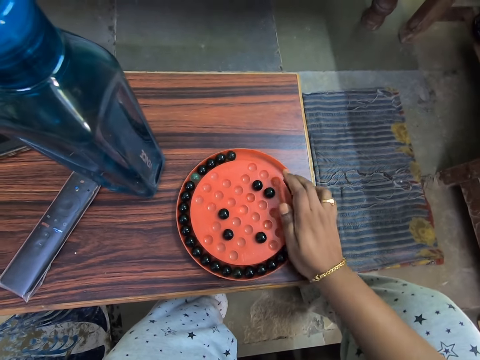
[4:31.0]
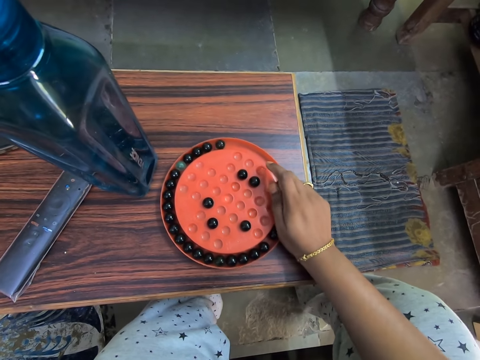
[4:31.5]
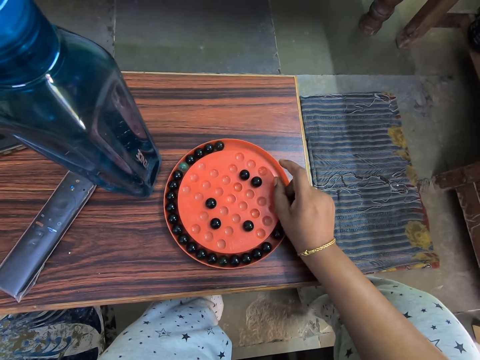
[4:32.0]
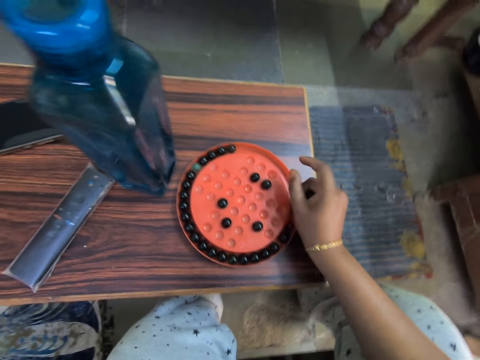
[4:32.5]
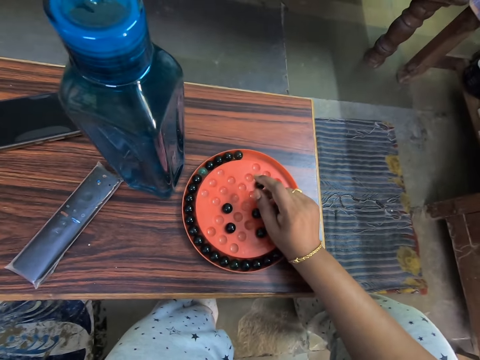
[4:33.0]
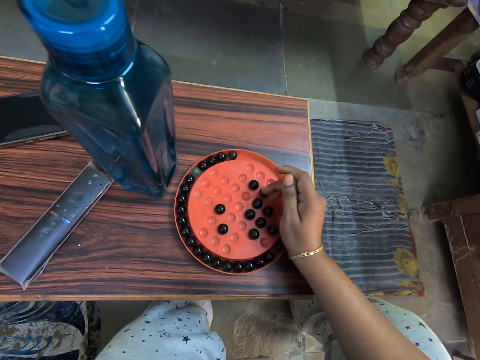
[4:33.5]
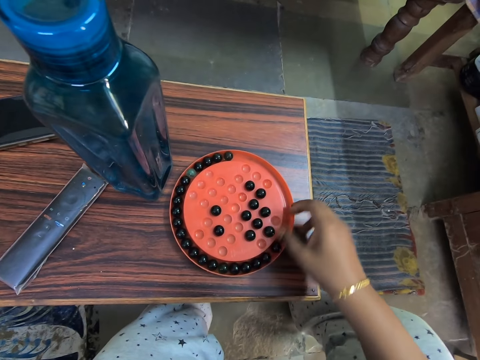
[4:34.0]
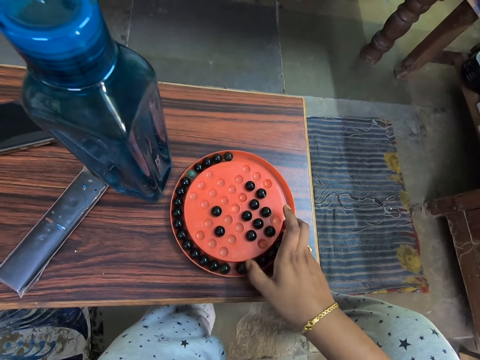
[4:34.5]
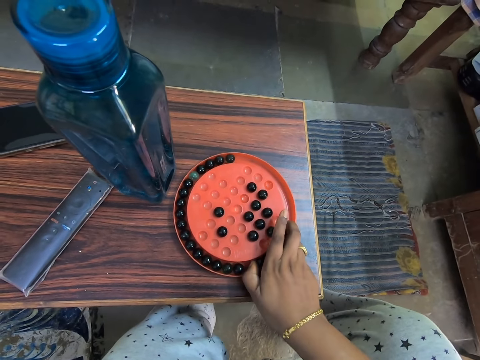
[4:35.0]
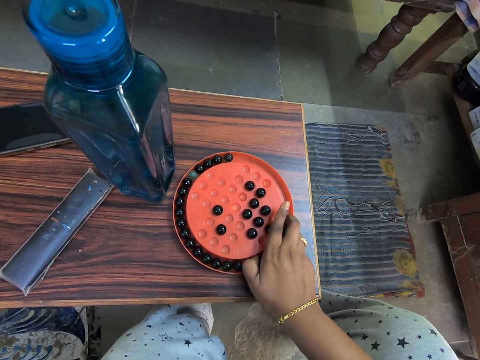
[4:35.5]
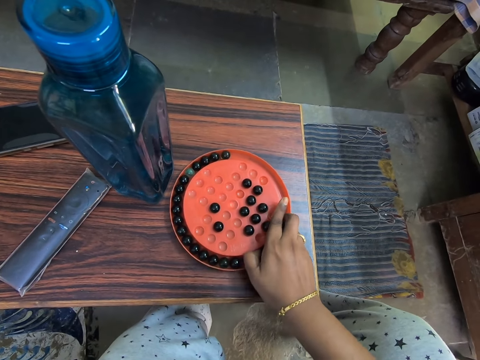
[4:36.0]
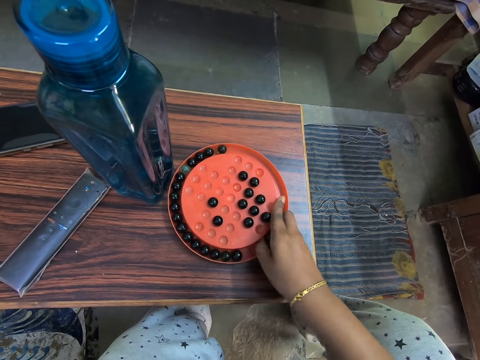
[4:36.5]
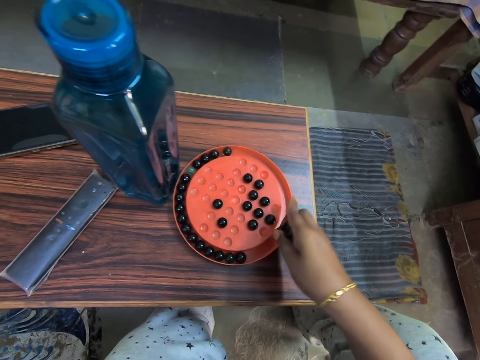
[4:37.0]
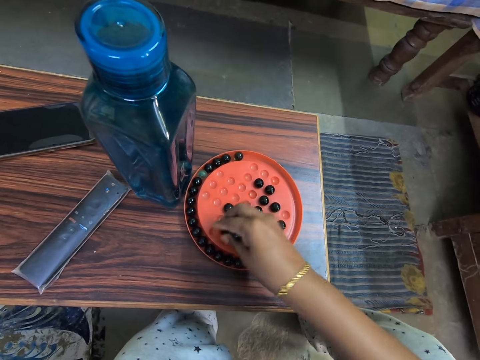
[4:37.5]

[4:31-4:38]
The camera wearer puts a marble on a plate. They pick the marble. They arrange the marbles on the solitaire. They pick the marble.

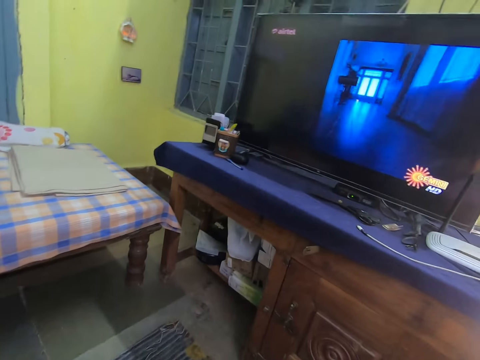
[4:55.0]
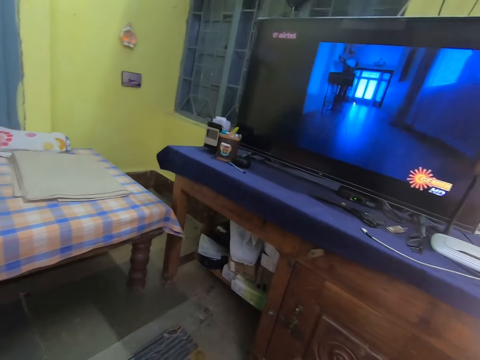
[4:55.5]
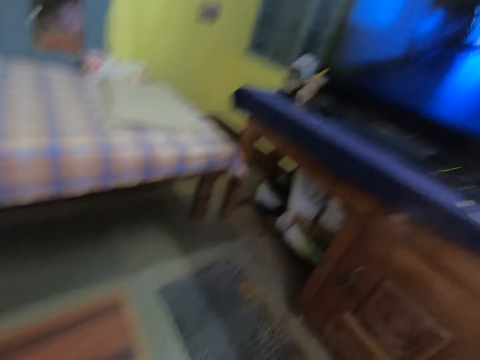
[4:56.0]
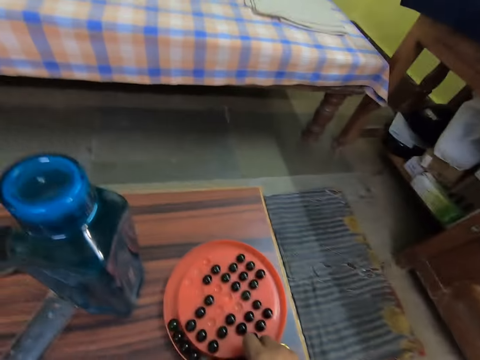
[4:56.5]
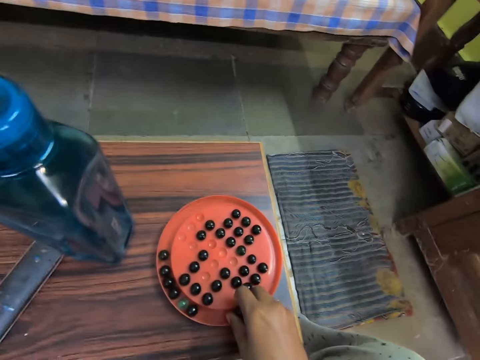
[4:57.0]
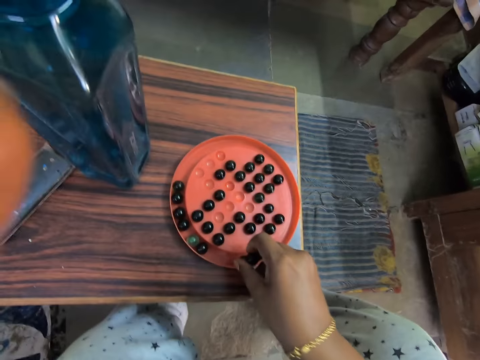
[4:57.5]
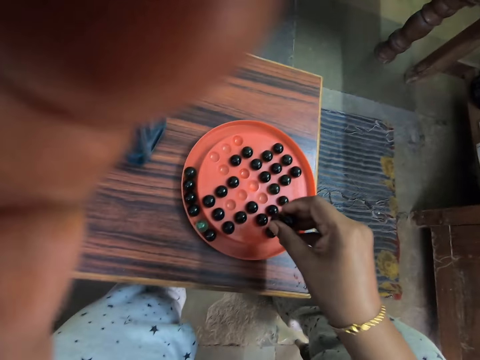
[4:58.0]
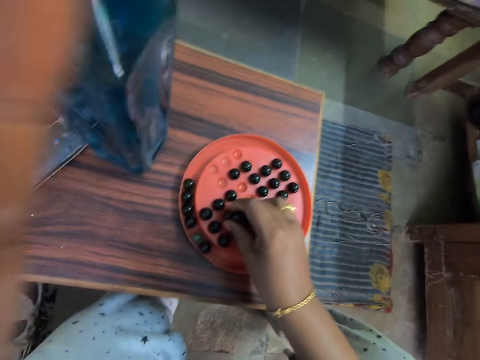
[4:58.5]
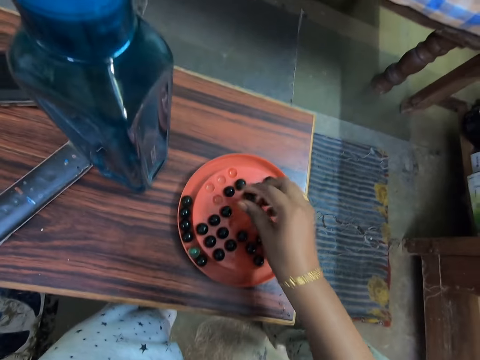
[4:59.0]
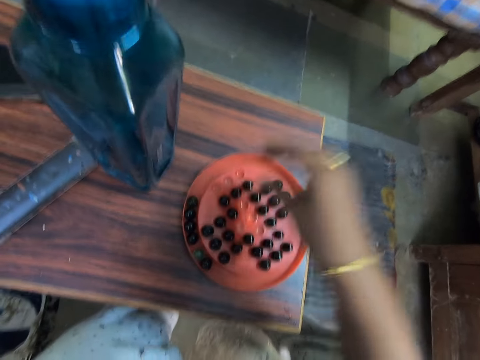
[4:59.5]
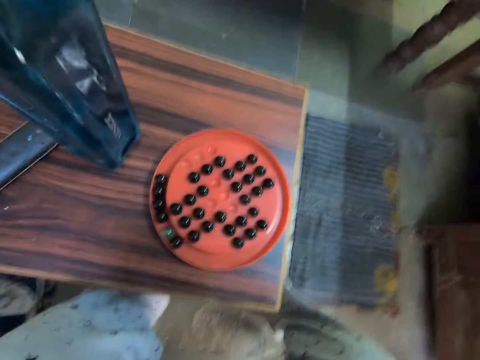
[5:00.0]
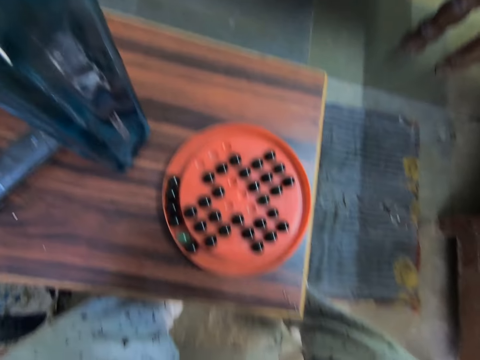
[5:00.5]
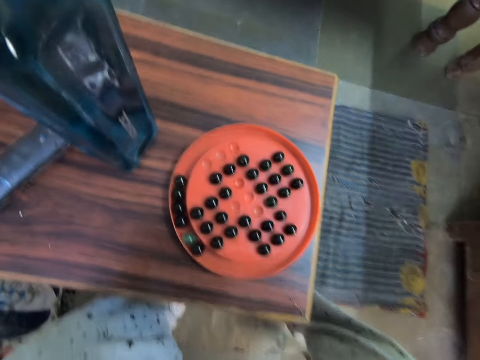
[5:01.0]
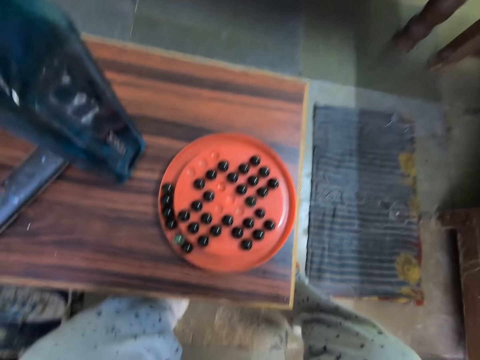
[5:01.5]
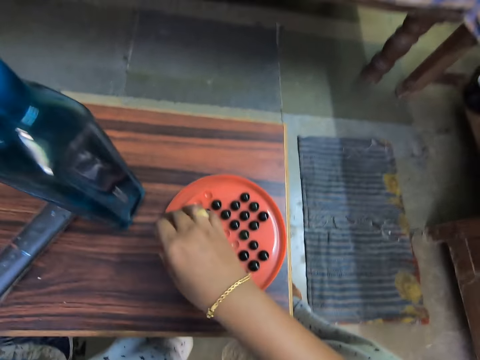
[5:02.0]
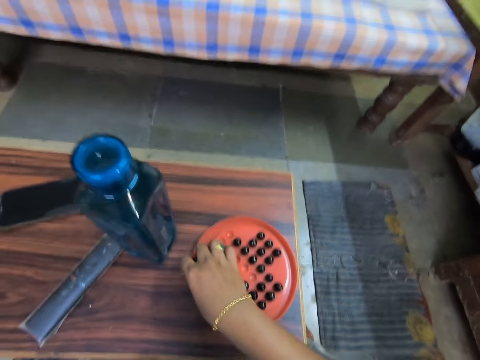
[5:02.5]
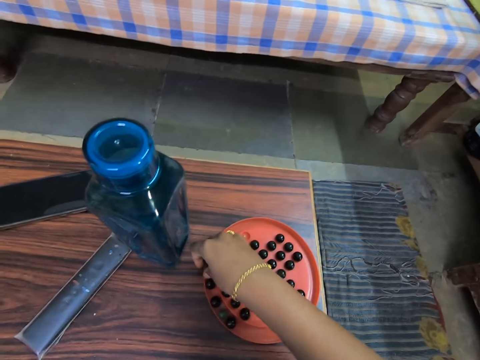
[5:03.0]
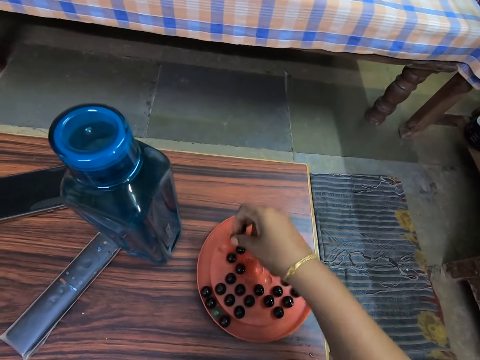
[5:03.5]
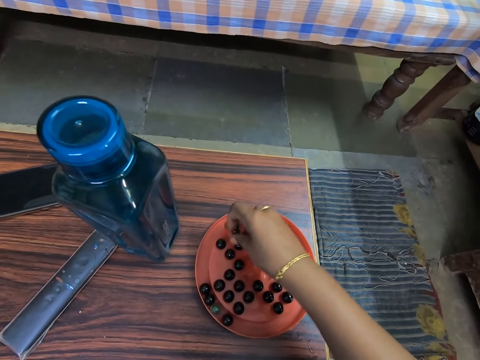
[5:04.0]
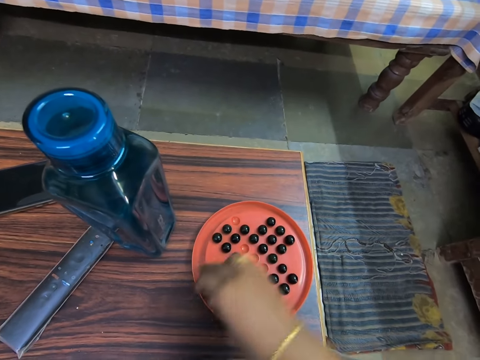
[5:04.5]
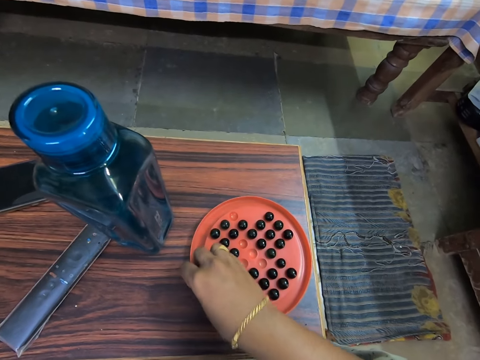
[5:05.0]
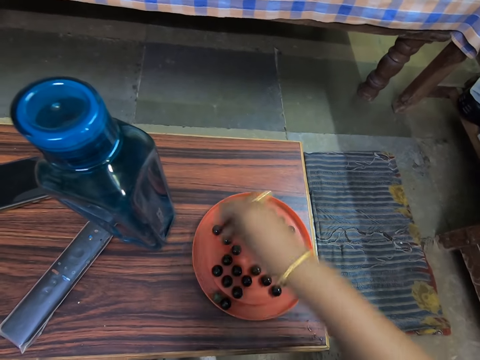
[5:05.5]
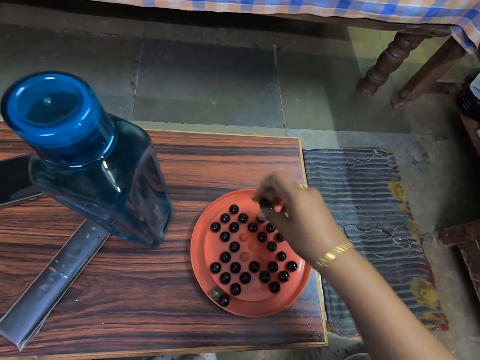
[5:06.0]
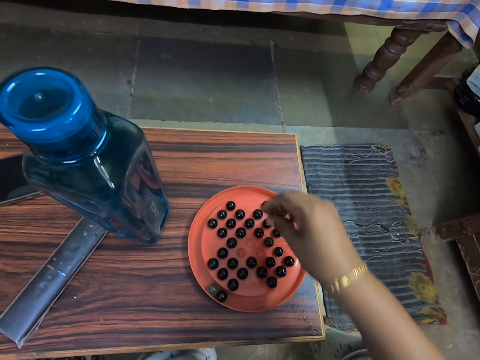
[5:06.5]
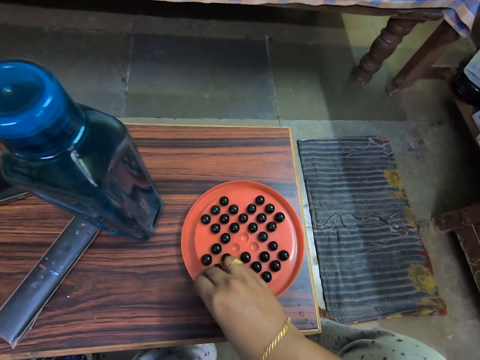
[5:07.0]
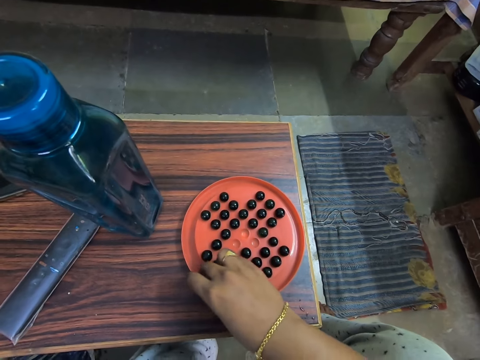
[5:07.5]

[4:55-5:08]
The camera wearer plays the marble game. They pick marbles. They lift the left hand. They arrange the marble on the board. They lift the hands. They play the marble game. They pick marbles. They arrange the marble on the board. They pick marbles. They arrange the marble on the board.

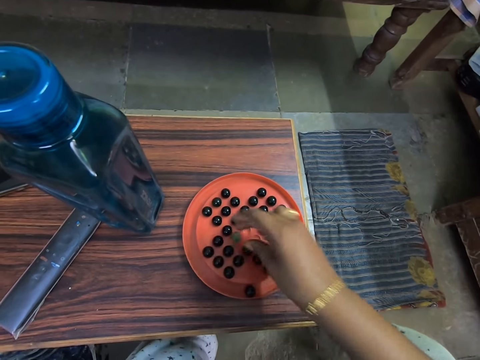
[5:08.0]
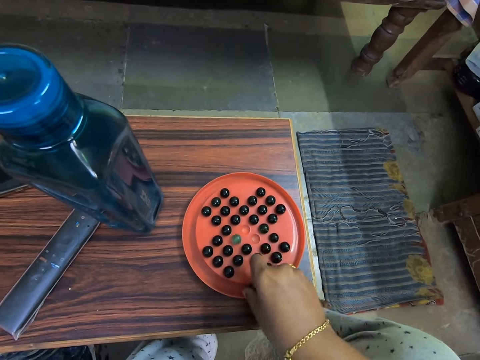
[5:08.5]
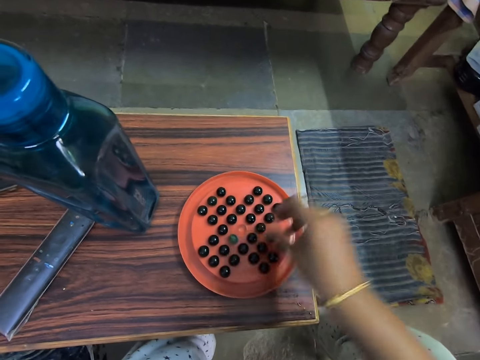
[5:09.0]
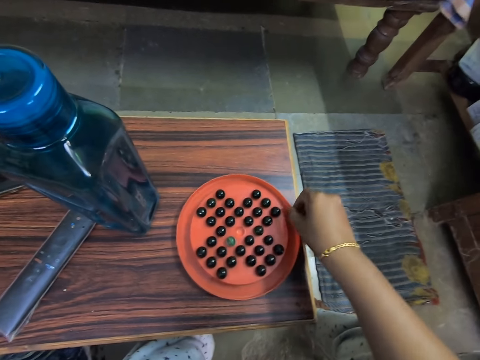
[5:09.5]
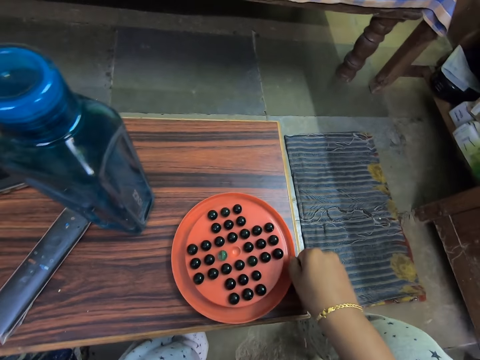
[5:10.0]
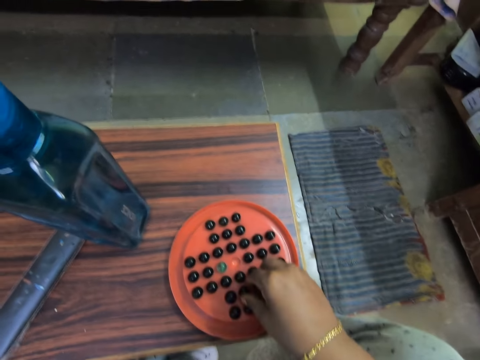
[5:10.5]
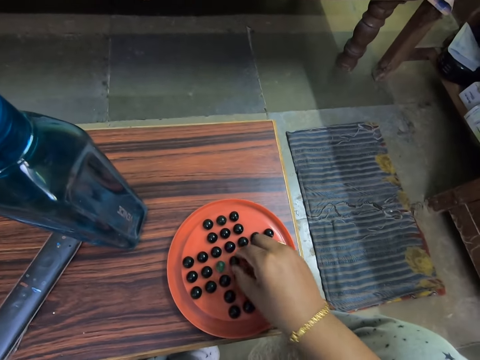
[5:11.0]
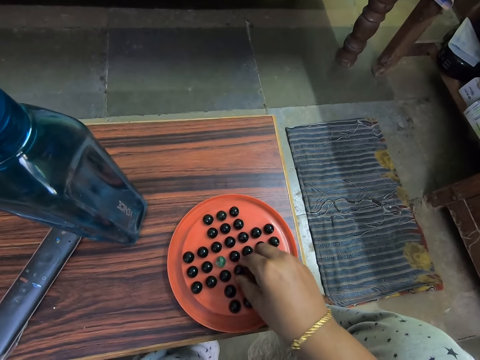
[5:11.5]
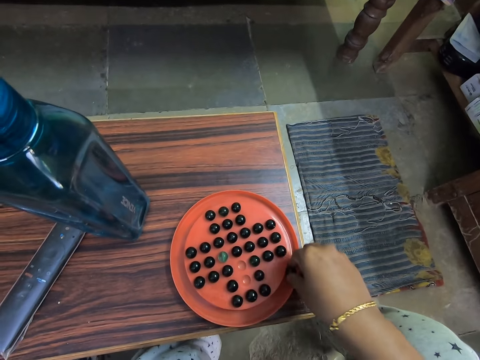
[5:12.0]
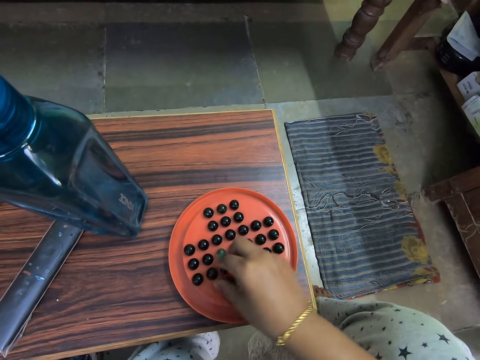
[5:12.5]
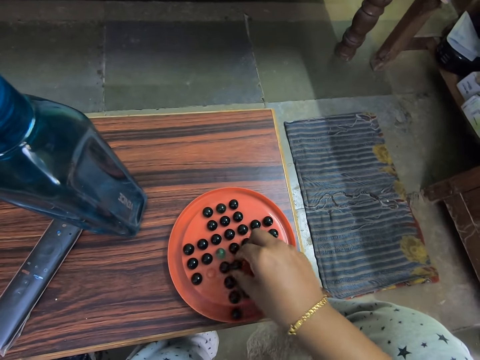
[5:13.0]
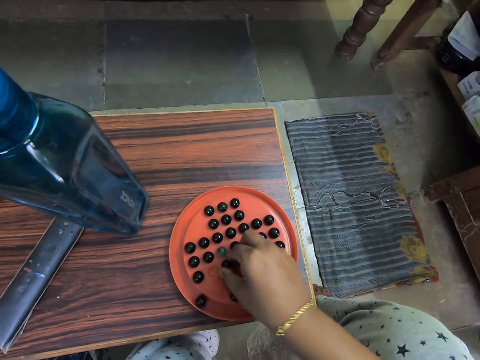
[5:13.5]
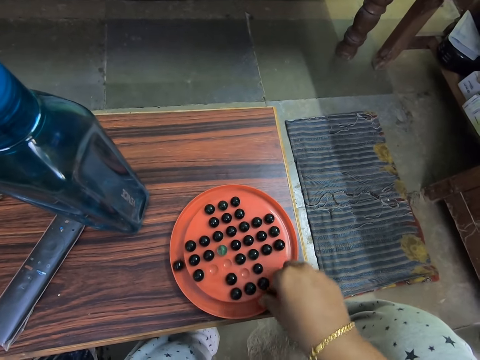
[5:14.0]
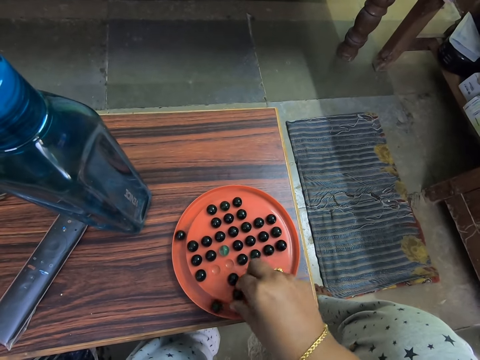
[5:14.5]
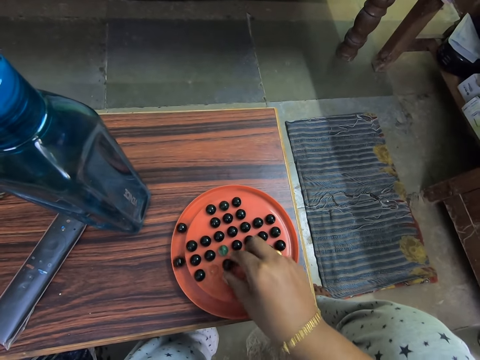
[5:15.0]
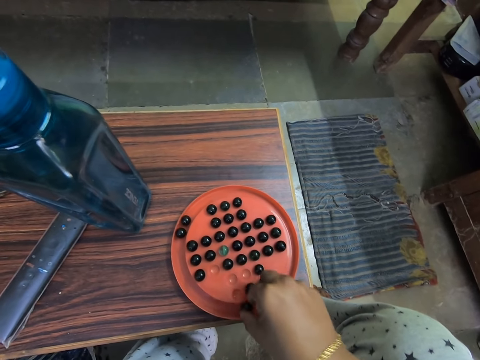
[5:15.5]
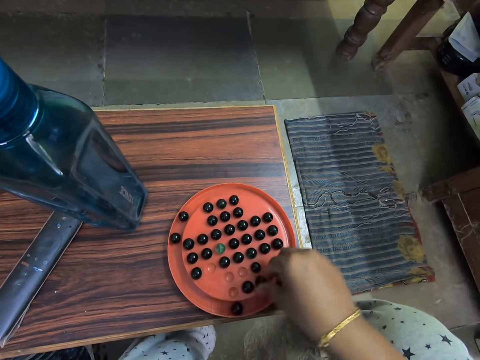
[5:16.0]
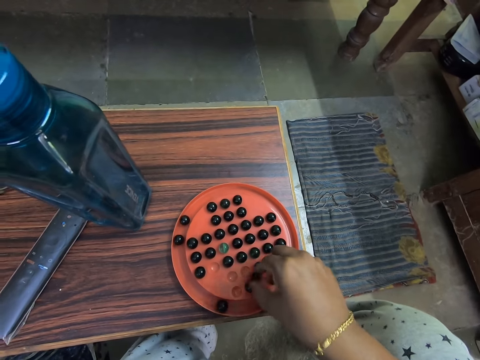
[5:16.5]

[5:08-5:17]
The camera wearer picks marbles. They arrange the marble on the board. They move the marble solitaire on the table. They play the marble game. They arrange the marbles on the board.
